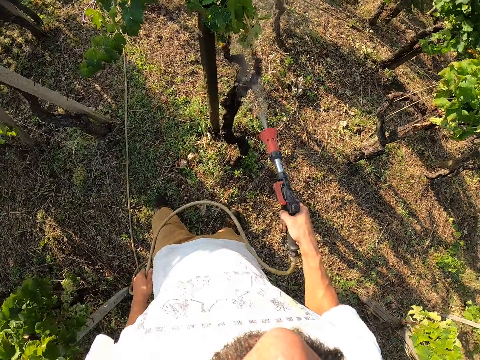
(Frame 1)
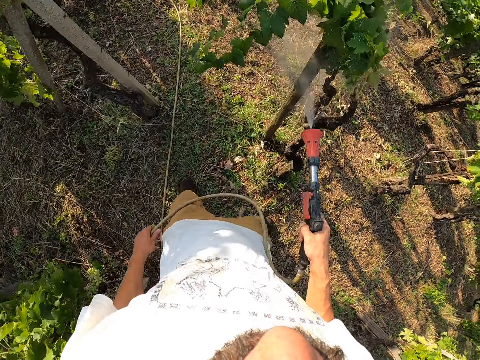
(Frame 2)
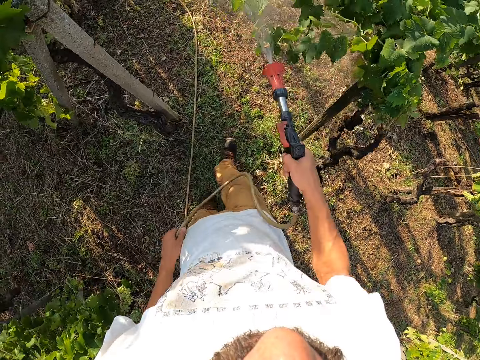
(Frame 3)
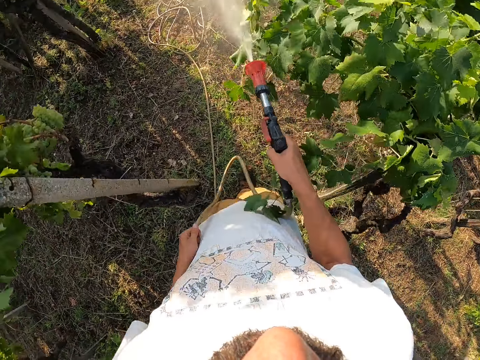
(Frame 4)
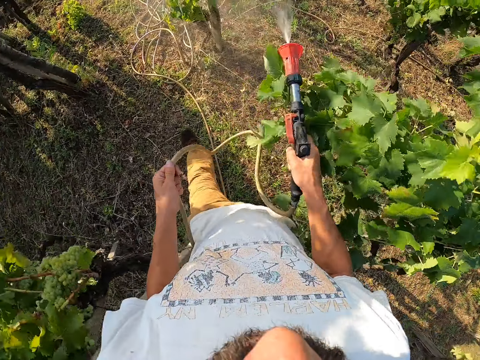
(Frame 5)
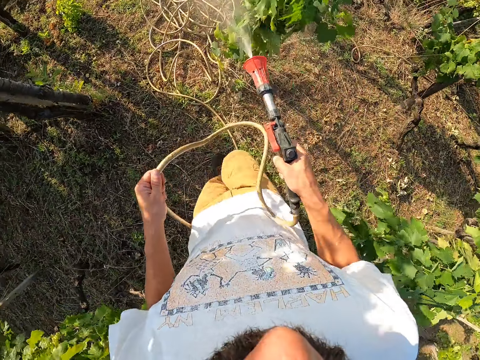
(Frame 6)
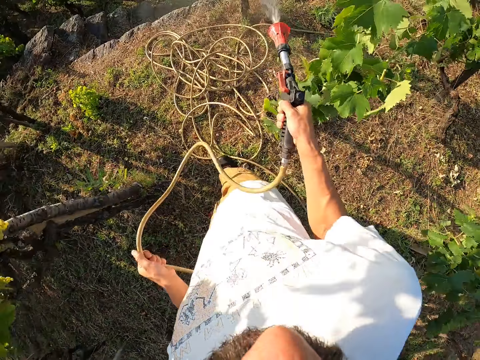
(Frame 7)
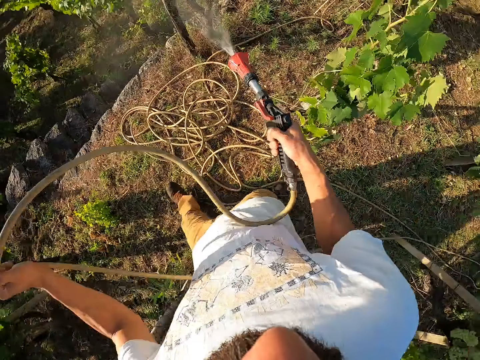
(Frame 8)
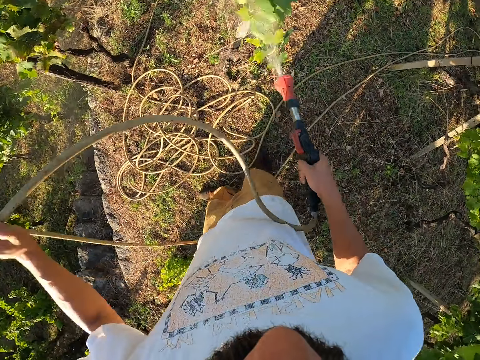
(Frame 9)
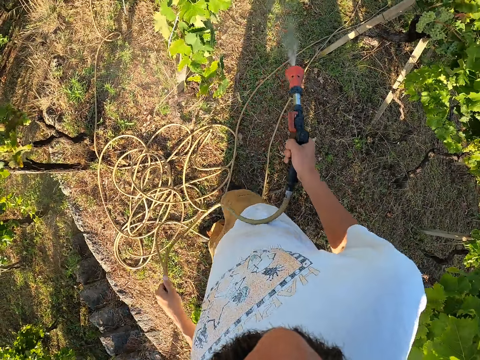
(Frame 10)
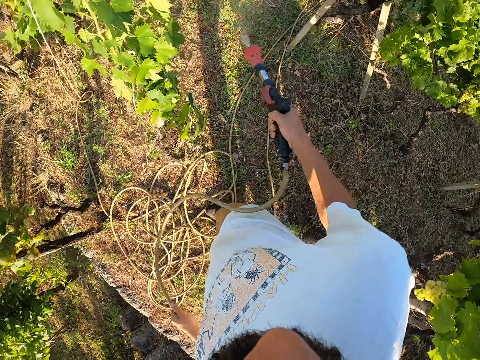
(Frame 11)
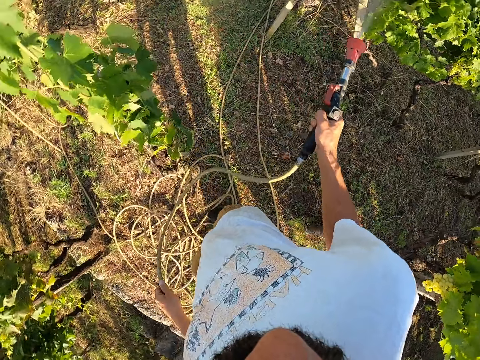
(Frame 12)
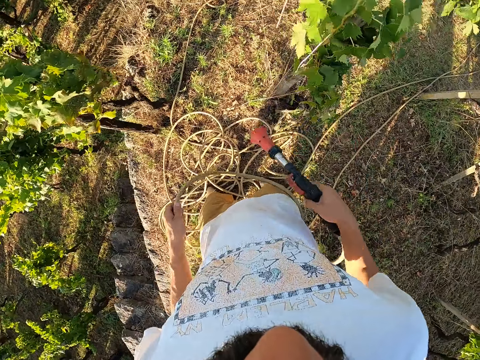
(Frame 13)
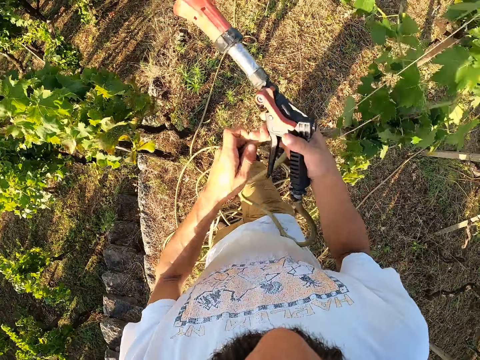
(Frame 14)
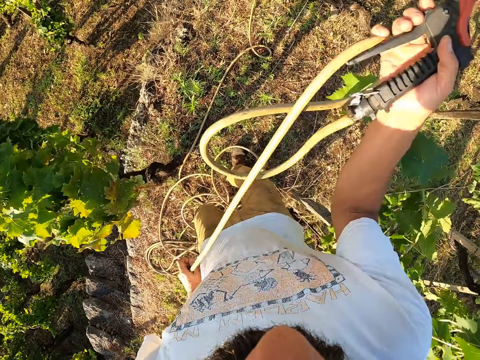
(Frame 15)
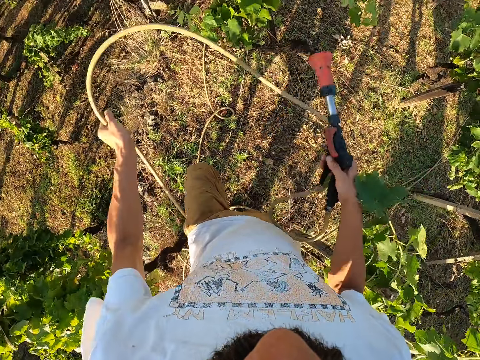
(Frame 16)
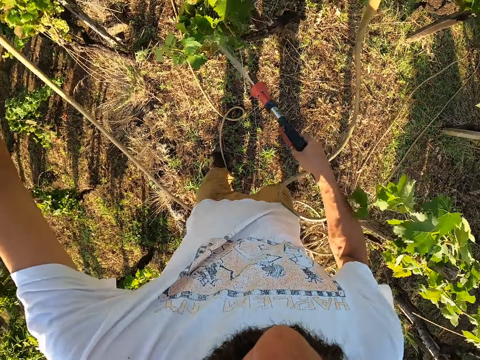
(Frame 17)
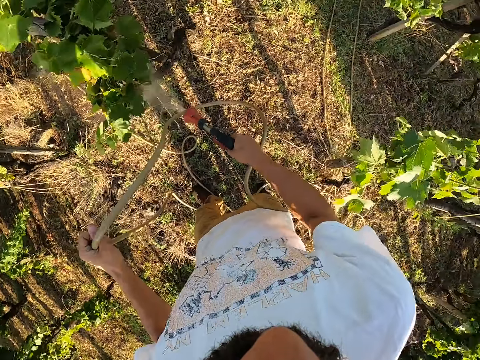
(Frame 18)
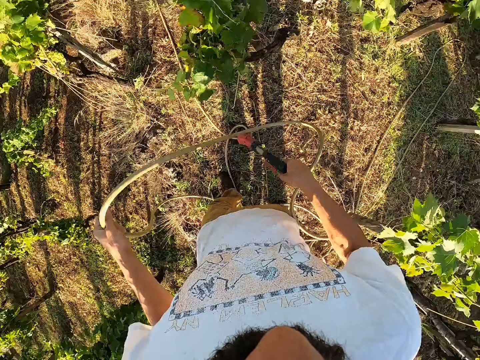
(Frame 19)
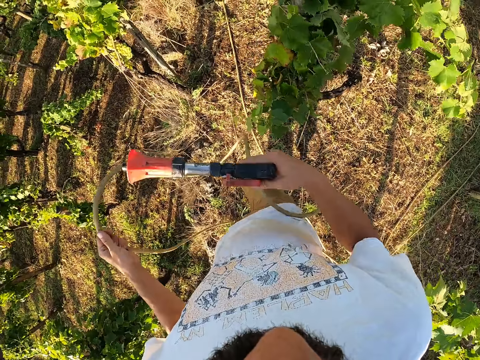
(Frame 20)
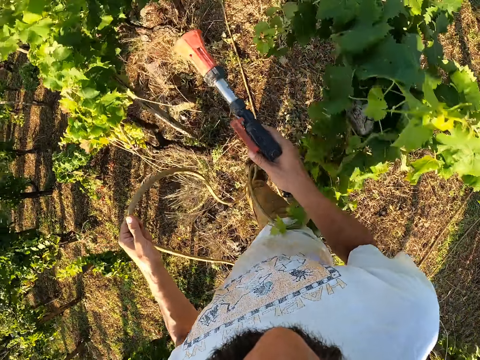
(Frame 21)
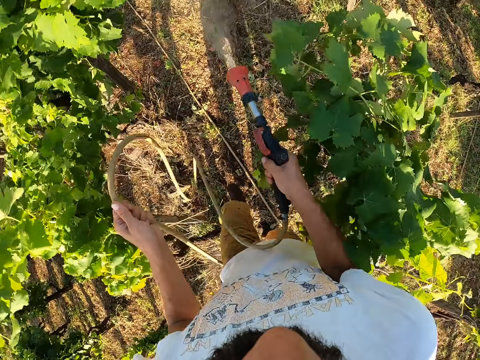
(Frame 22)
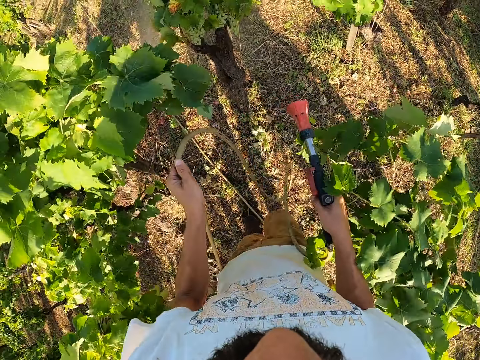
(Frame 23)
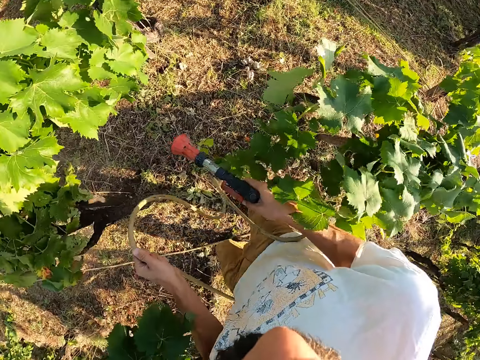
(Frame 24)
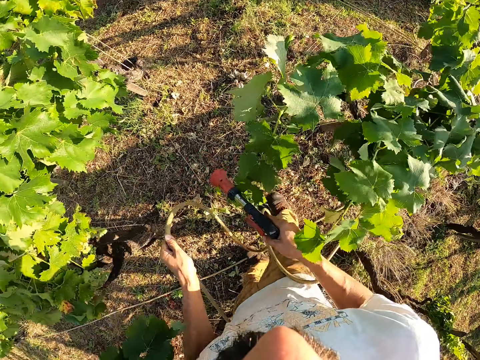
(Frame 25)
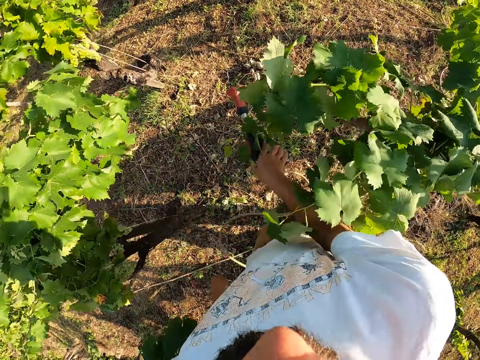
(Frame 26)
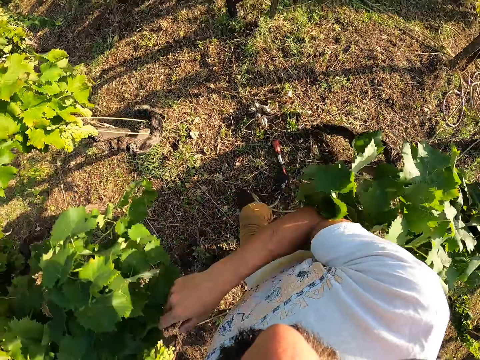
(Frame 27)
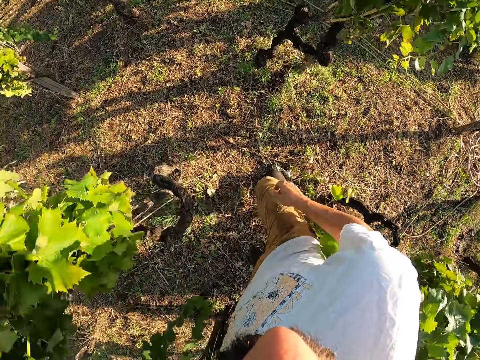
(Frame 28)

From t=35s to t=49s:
The camera wearer moves to the left. He adjusts the water hose with his left hand. He switches off the water spray gun. He folds the hose pipe in his hand. He adjusts the water hose with both hands. He switches on the water spray gun. He waters the trees using the water spray gun. He switches off the water spray gun. He walks. He switches on the water spray gun. He waters the trees using the water spray gun. He switches off the water spray gun. He drops the water spray gun to the ground. He steps forward.

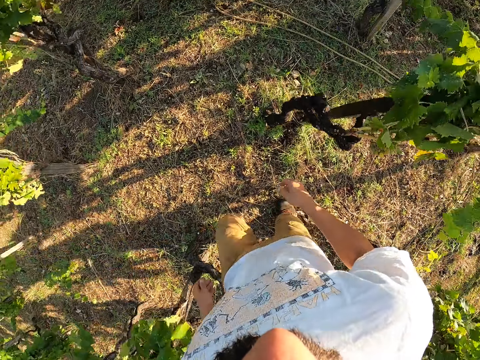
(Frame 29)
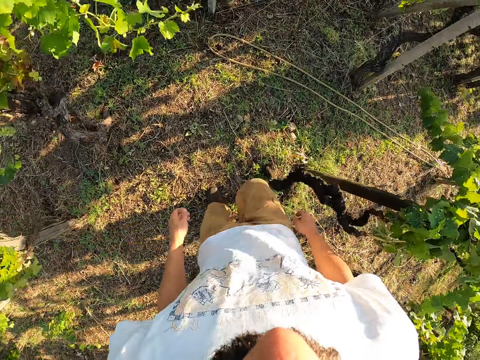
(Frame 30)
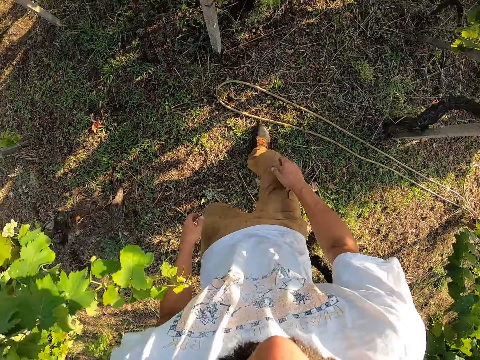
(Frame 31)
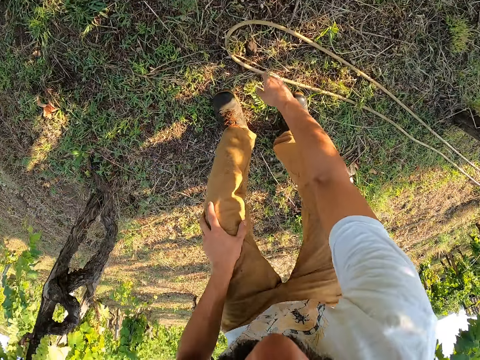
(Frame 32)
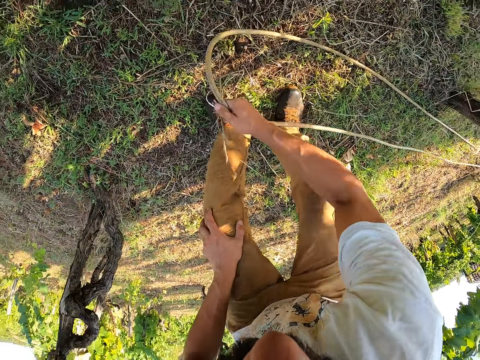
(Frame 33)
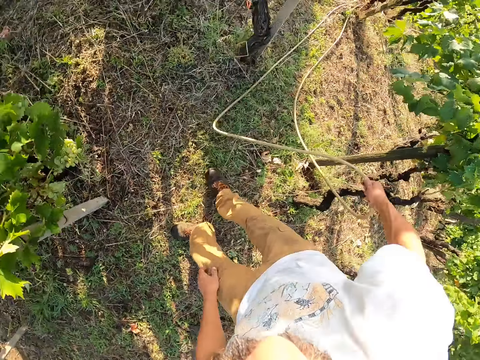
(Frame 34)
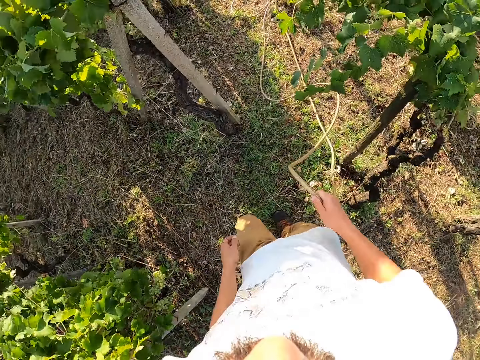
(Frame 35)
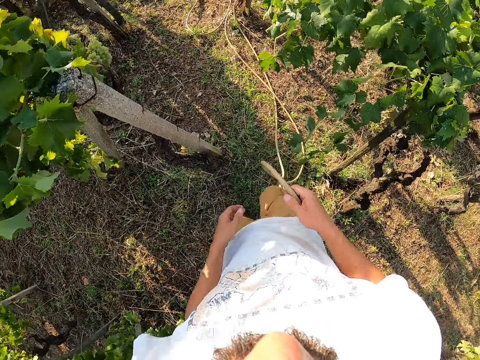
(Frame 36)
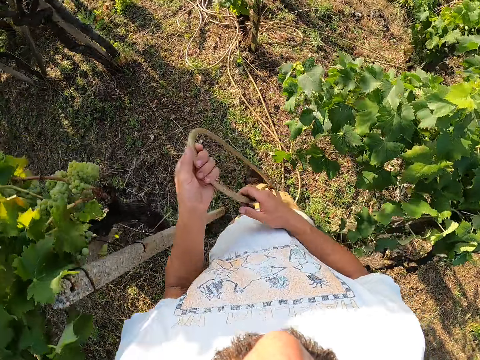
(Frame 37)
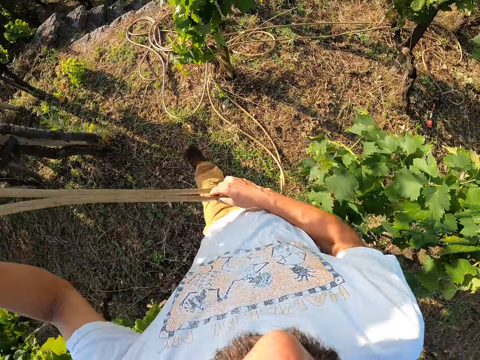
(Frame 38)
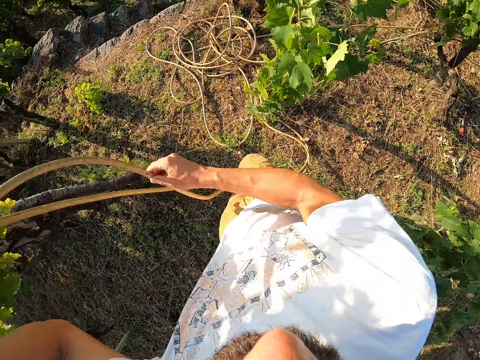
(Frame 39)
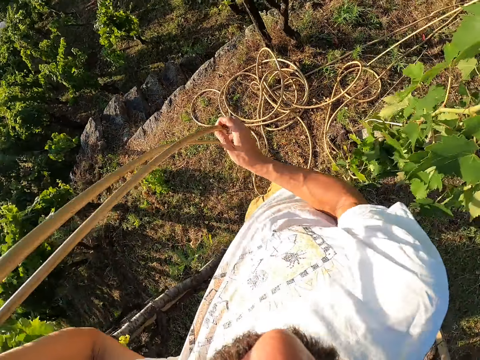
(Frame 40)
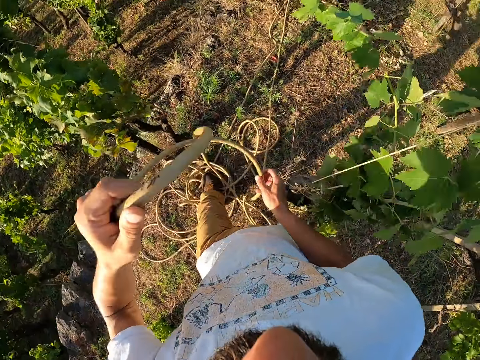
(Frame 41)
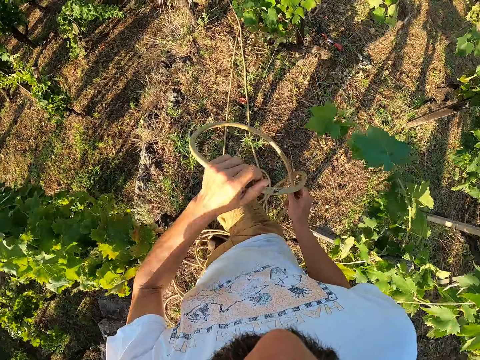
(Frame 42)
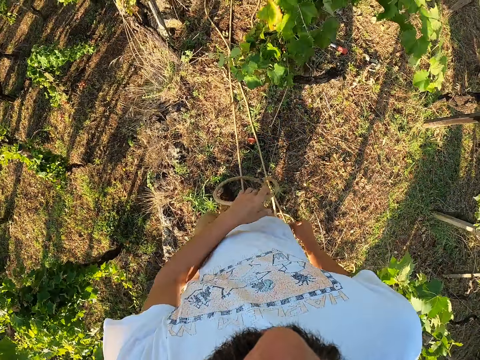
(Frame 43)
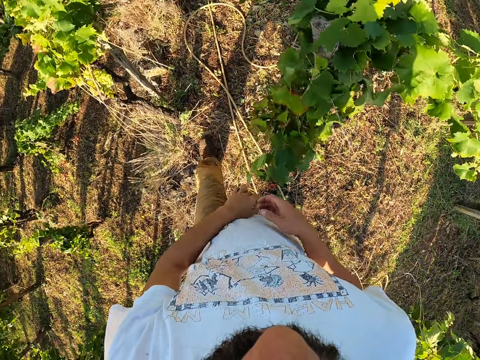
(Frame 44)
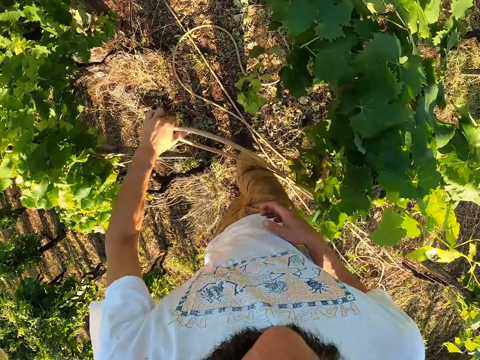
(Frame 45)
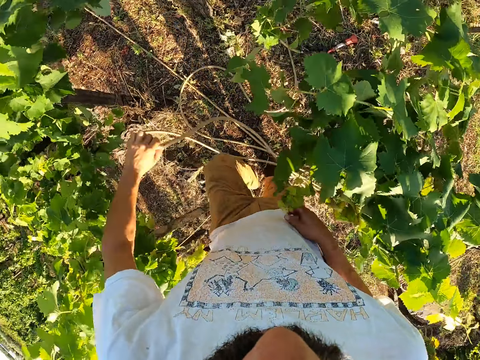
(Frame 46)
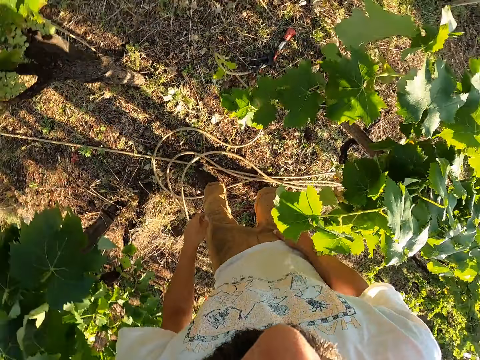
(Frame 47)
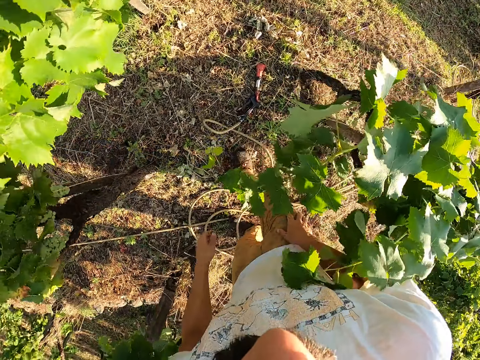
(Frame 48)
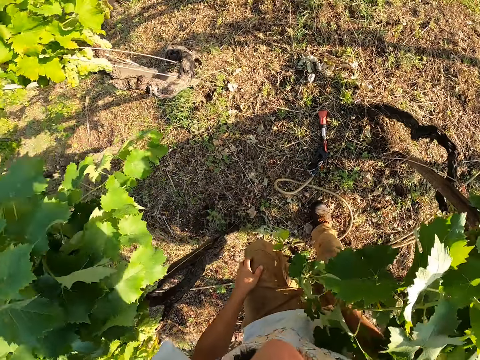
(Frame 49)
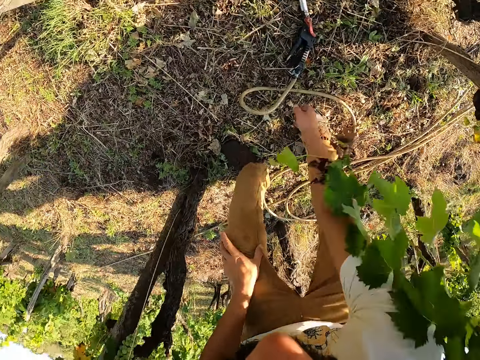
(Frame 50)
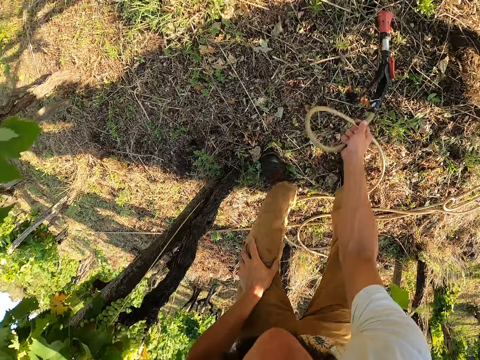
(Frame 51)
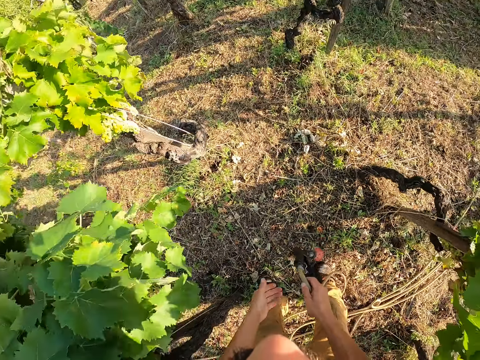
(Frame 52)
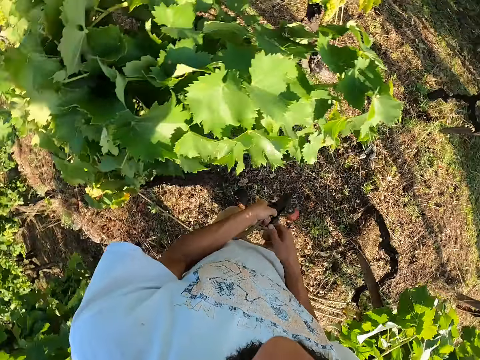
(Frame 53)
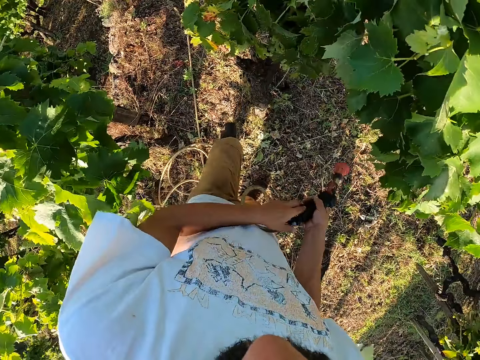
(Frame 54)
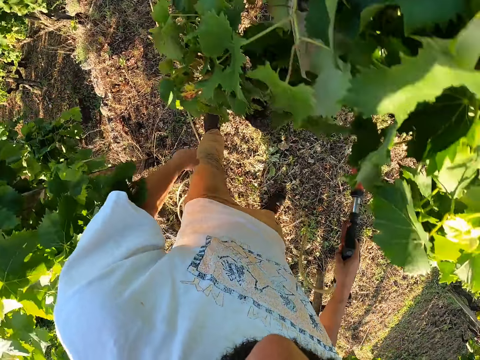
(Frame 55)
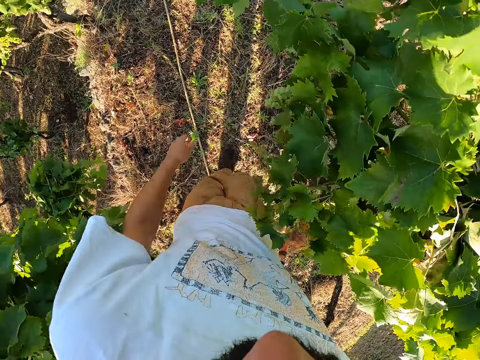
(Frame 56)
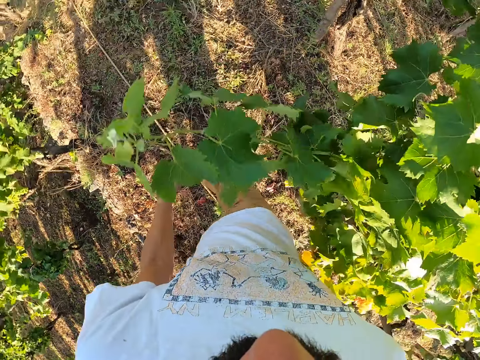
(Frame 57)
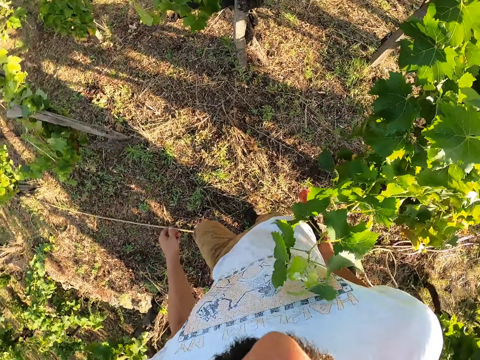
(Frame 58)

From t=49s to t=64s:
The camera wearer picks up the water hose or hose pipe. They walk back. They adjust the water hose. They stretch the hose pipe. They drop the water hose. They pick up the water spray gun. They move to the left.
